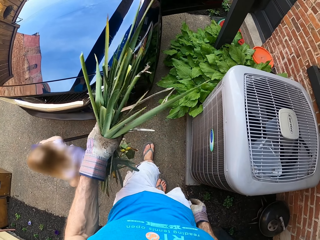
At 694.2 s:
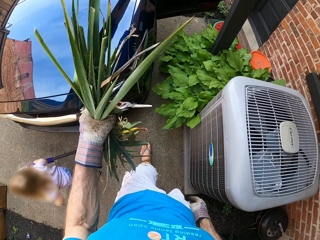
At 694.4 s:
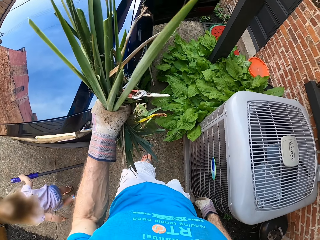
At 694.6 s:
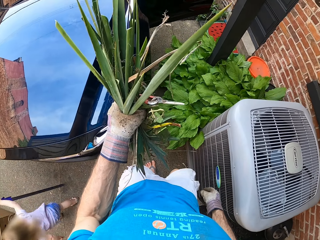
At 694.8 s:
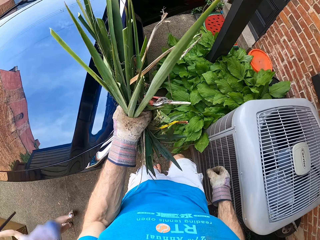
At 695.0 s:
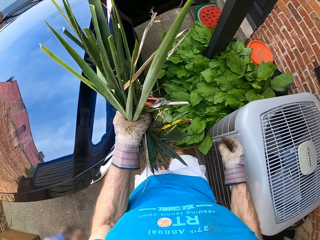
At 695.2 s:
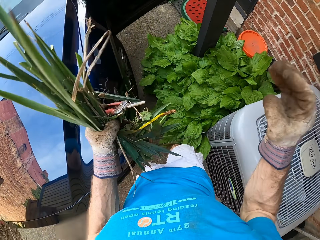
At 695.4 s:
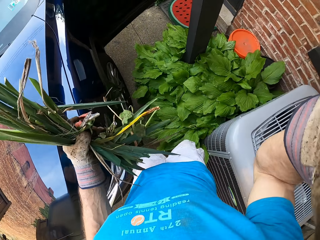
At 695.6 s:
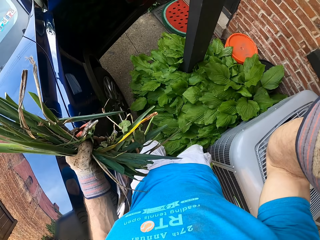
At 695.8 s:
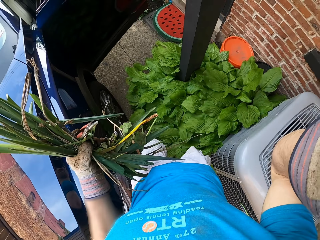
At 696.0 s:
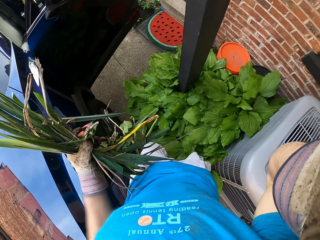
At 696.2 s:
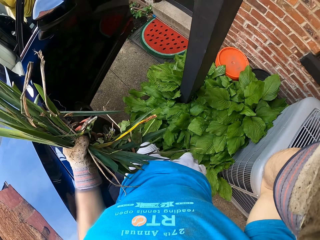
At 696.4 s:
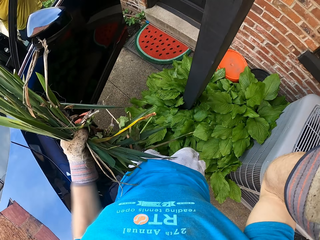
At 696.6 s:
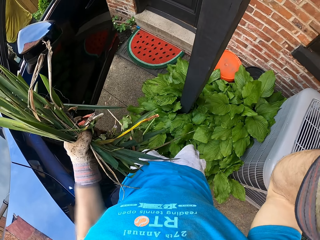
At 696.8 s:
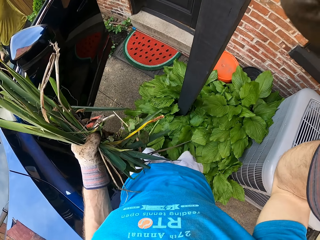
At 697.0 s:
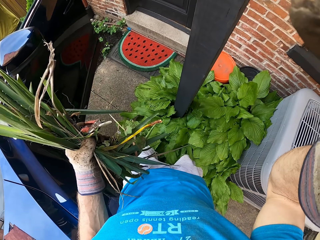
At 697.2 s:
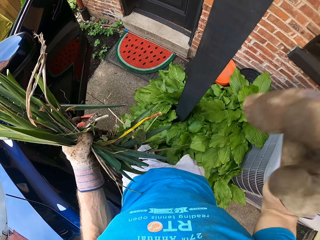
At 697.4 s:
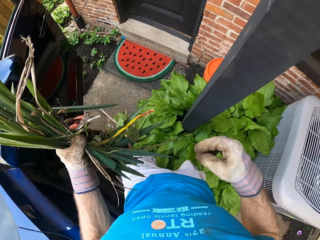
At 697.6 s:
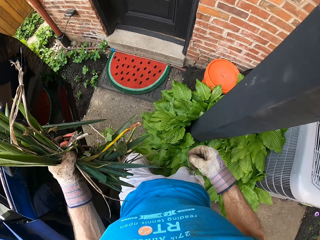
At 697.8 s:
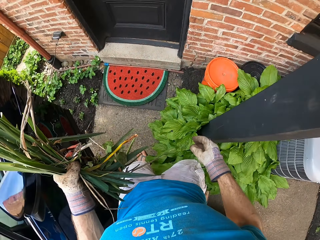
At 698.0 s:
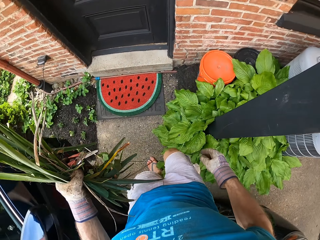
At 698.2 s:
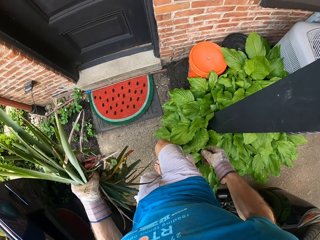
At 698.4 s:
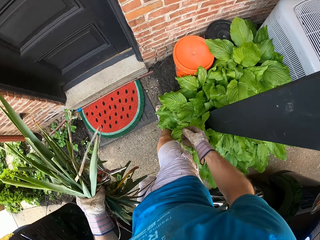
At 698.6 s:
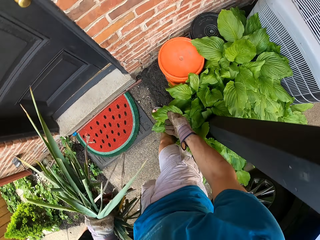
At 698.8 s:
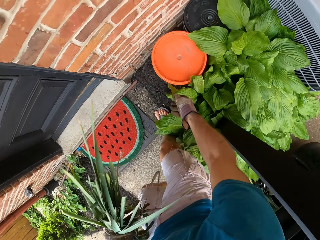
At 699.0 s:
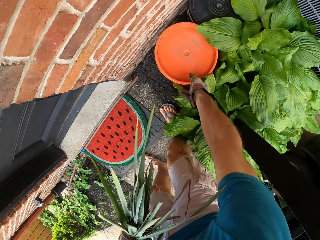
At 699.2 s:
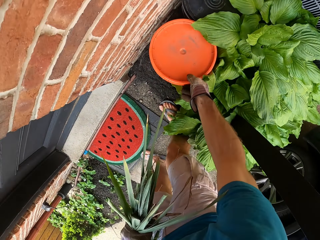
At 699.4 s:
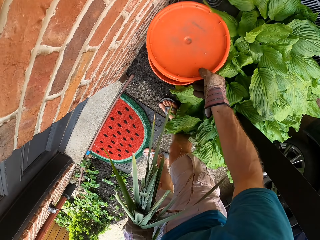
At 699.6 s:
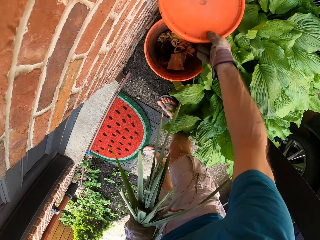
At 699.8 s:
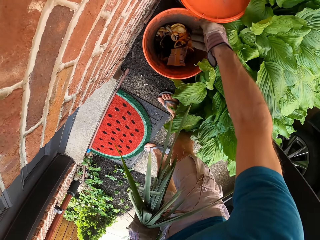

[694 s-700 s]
The camera wearer walks. They touch the face. They walk. They pick up a bucket lid. They open the dustbin.

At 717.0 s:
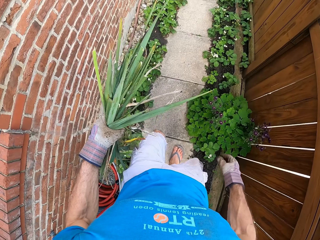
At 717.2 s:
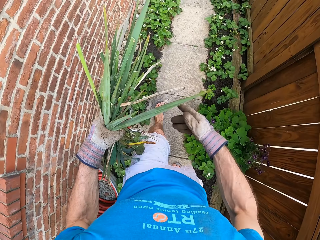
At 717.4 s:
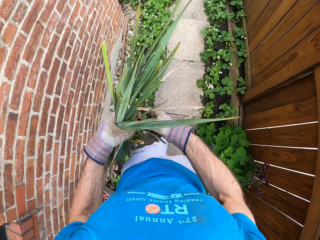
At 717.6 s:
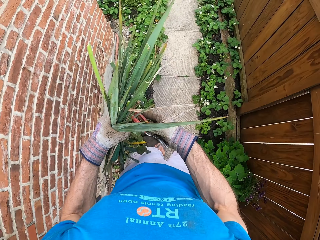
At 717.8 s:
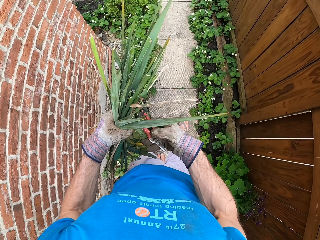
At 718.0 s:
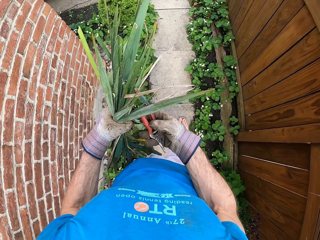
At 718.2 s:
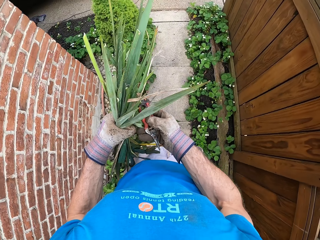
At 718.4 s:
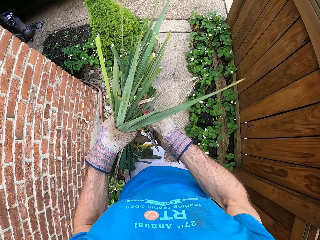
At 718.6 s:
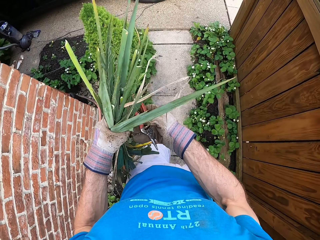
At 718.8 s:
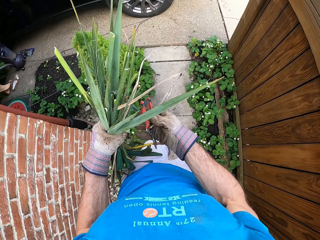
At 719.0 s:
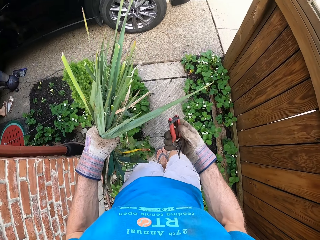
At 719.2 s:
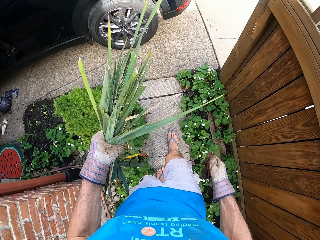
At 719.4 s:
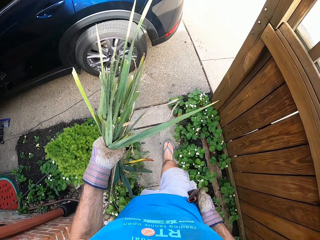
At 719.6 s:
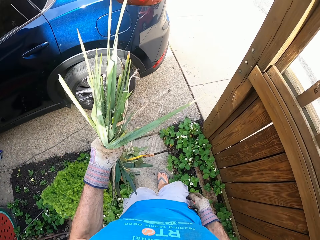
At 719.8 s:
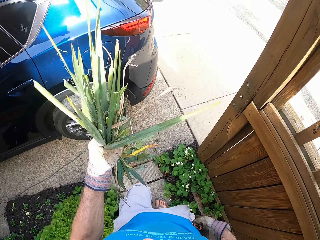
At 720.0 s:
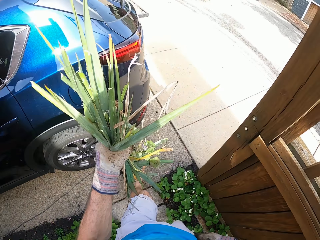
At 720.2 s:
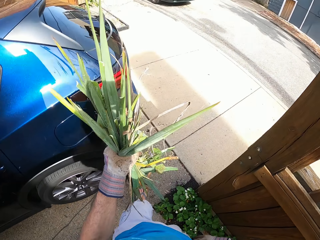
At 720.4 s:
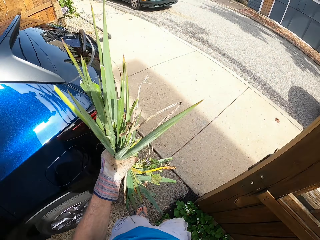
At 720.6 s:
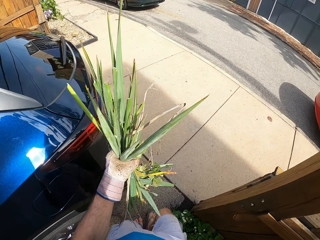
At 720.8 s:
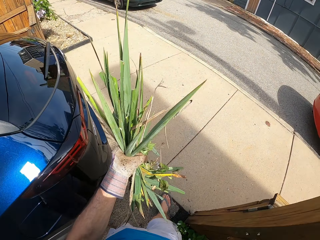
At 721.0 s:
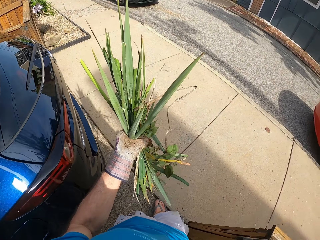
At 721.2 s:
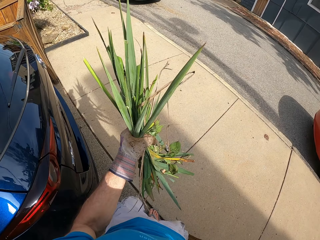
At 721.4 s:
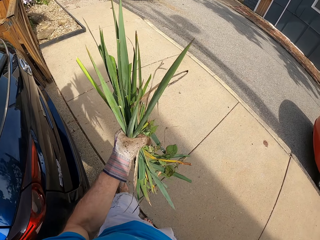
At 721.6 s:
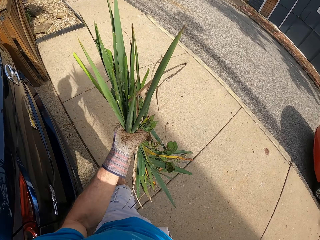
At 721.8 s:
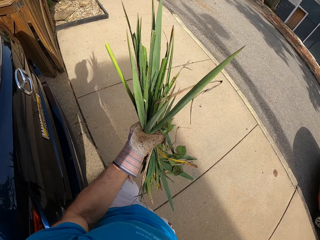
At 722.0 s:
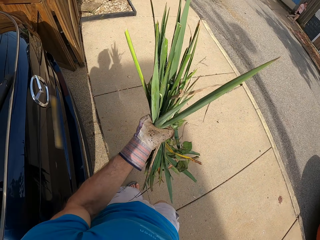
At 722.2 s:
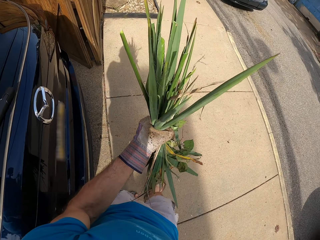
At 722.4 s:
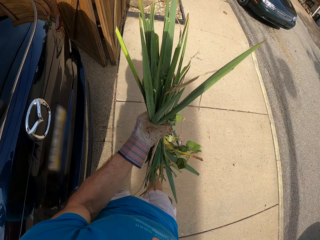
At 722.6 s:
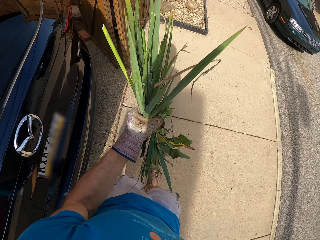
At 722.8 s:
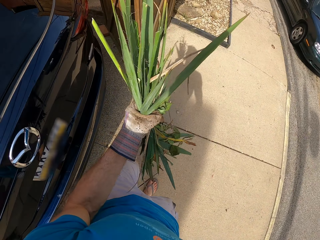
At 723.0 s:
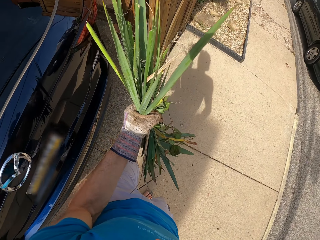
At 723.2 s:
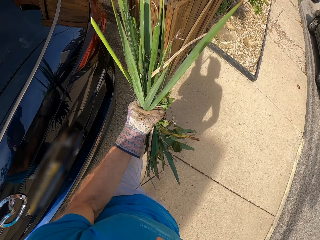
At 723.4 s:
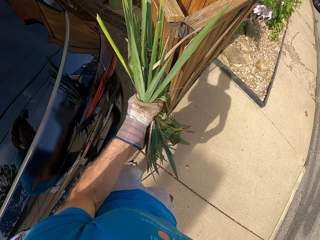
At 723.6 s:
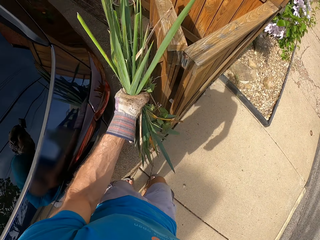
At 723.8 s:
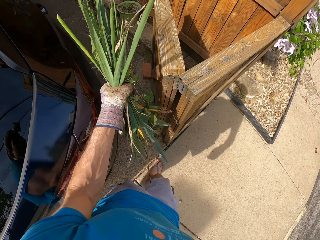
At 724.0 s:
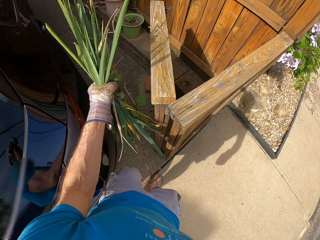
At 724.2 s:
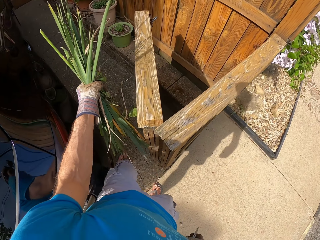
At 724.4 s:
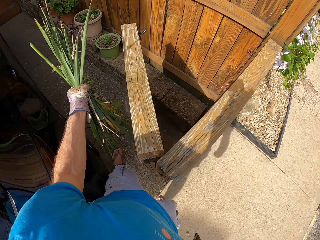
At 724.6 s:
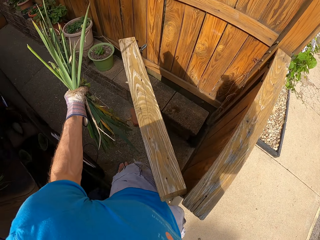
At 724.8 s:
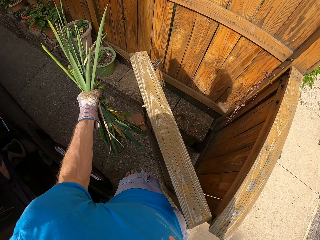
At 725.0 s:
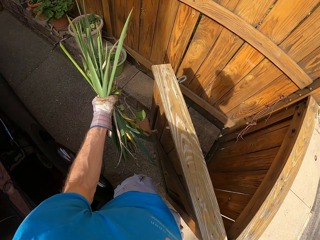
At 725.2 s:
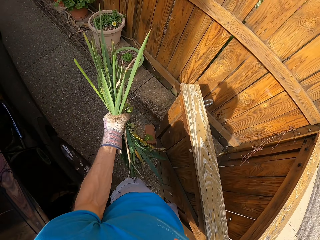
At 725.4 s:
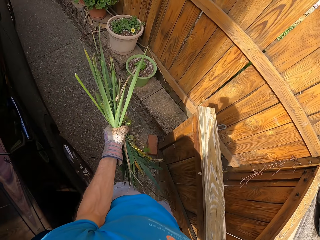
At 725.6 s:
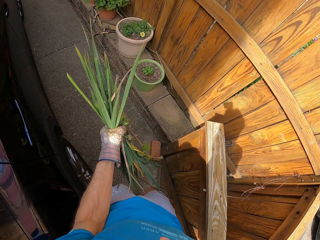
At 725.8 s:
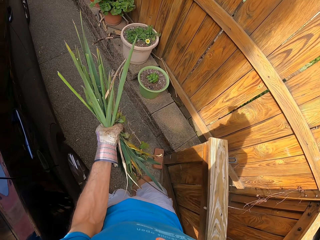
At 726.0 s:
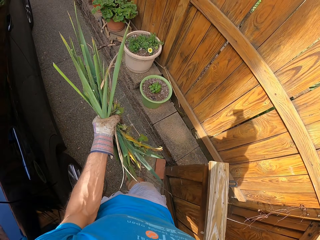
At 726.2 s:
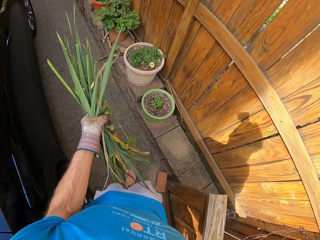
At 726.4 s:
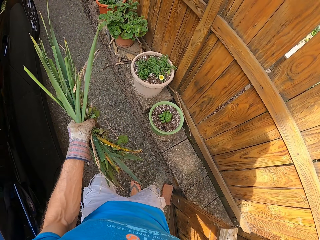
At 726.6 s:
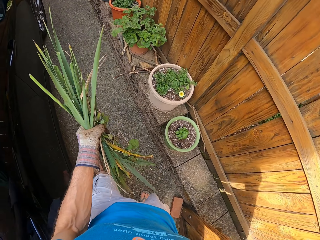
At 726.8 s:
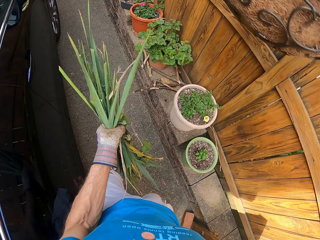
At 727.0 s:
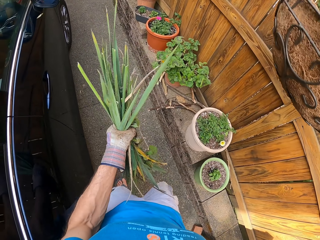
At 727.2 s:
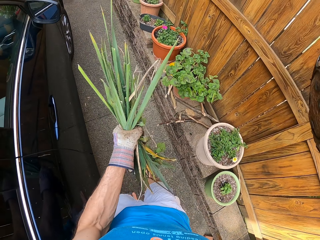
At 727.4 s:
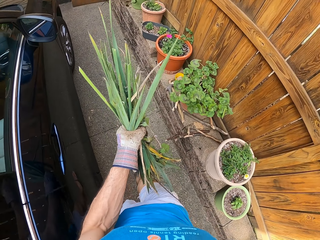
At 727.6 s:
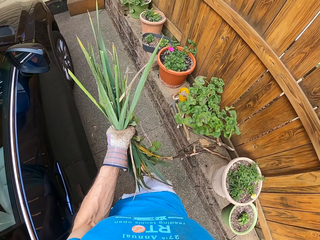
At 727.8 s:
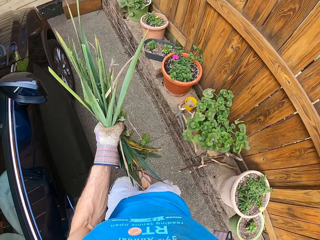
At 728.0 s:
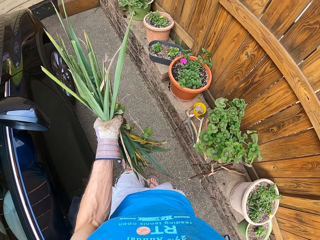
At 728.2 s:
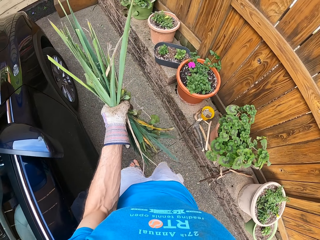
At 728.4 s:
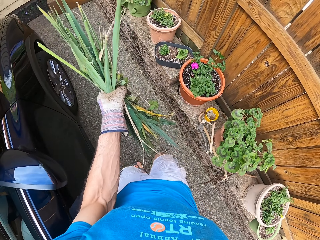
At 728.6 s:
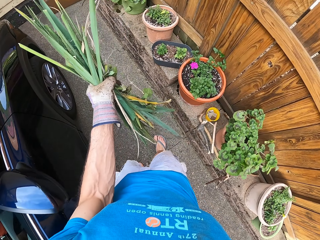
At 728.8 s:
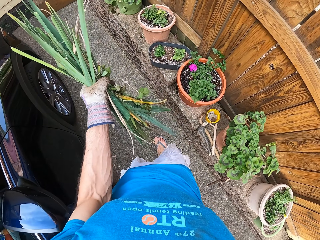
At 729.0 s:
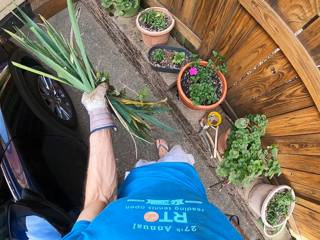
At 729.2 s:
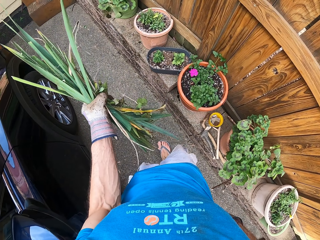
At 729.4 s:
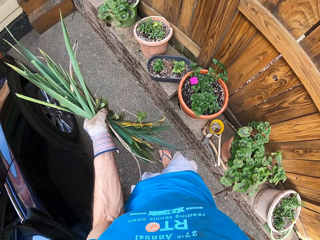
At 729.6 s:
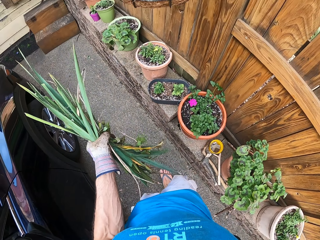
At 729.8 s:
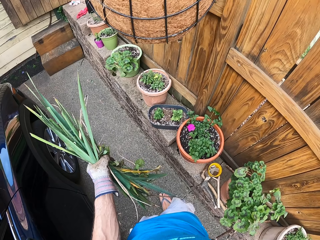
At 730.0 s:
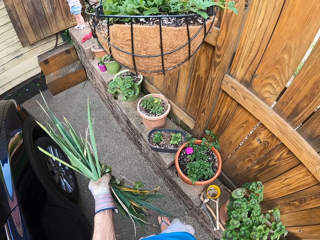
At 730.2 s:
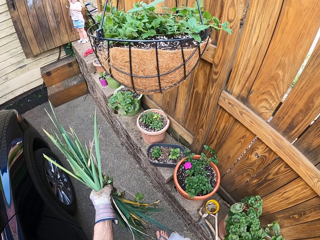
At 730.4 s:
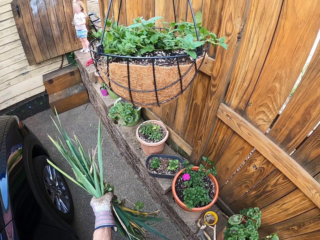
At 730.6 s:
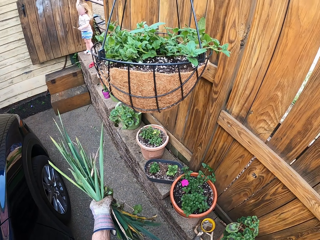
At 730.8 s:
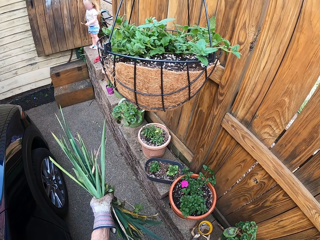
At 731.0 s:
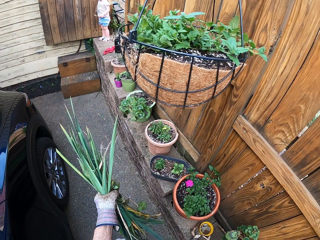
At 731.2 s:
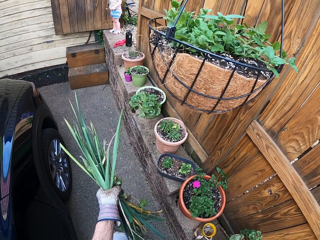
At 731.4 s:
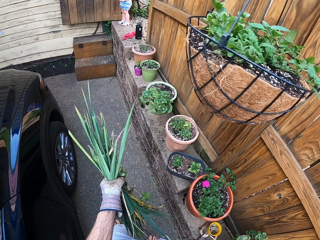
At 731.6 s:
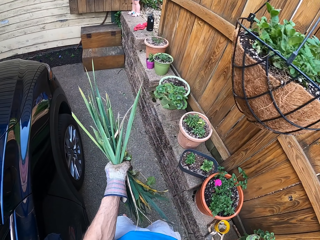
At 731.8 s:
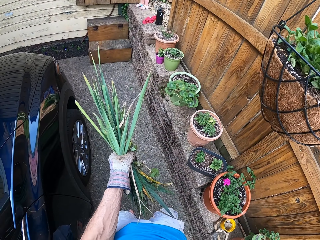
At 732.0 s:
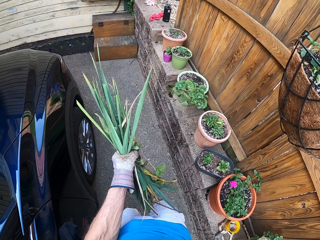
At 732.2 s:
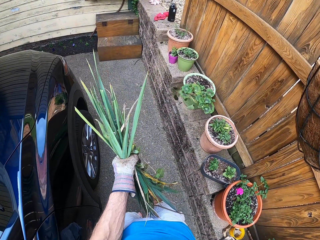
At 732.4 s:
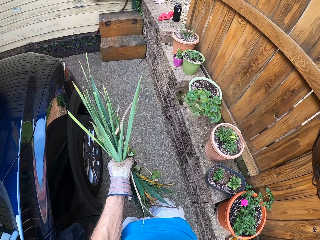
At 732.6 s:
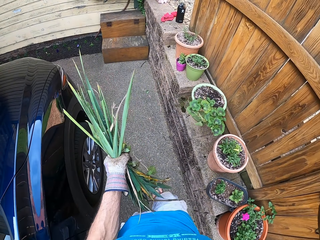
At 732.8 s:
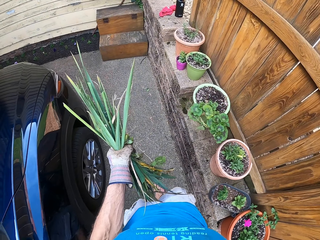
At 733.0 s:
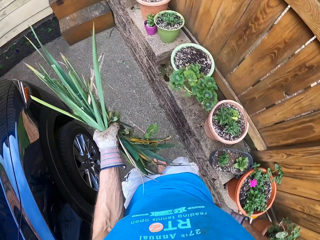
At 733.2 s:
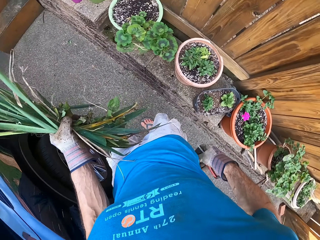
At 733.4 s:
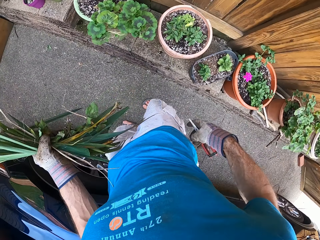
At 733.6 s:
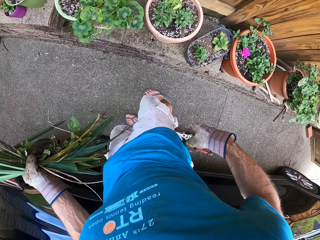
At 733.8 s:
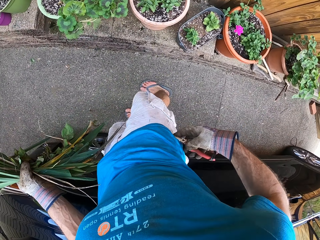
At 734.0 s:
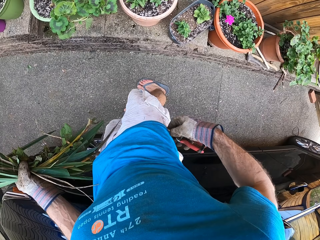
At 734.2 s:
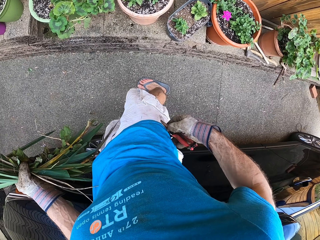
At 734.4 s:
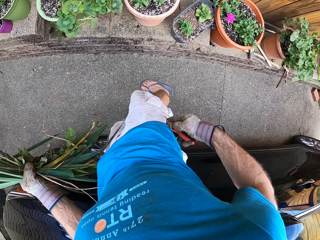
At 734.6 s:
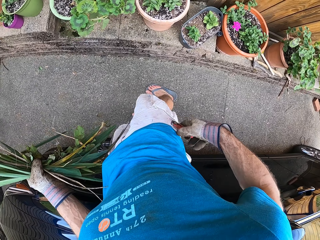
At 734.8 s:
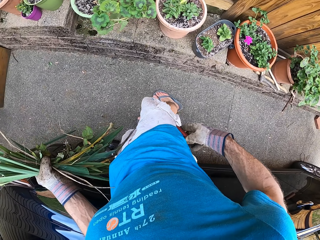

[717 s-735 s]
The camera wearer walks around the backyard. They hold the gardening scissors with the right hand. They look at the plants. They walk around the backyard. They put the pliers in the pockets.
